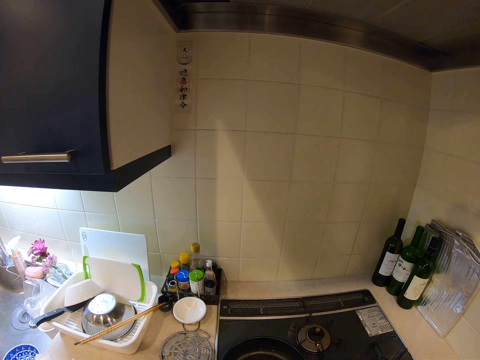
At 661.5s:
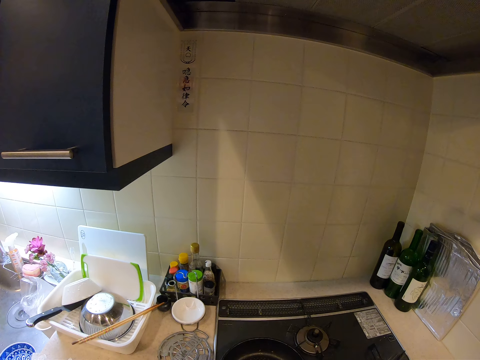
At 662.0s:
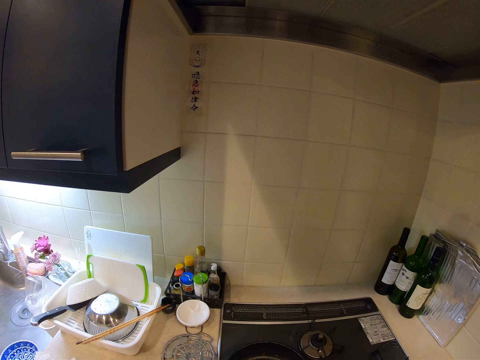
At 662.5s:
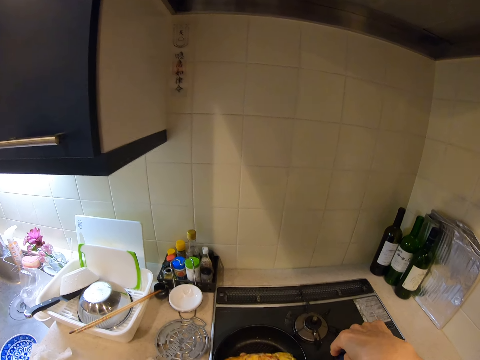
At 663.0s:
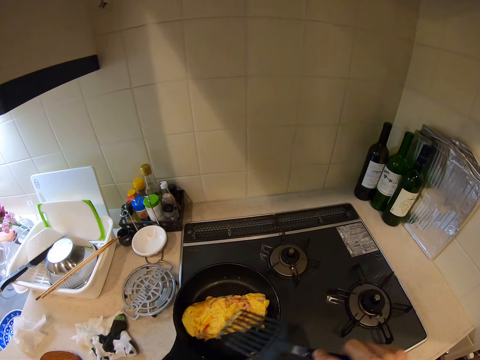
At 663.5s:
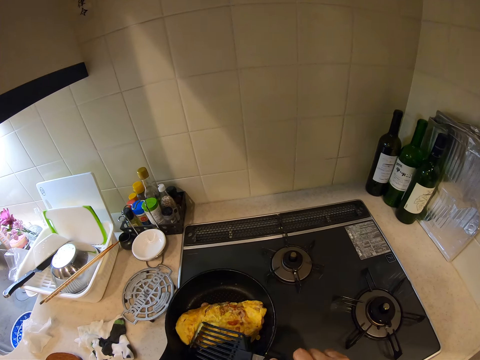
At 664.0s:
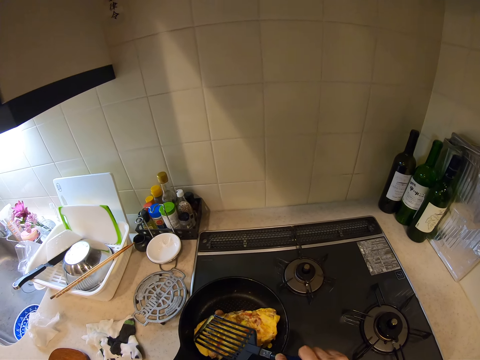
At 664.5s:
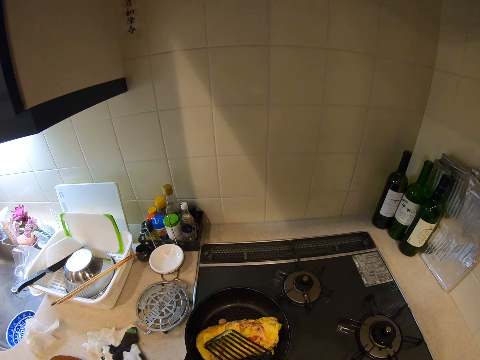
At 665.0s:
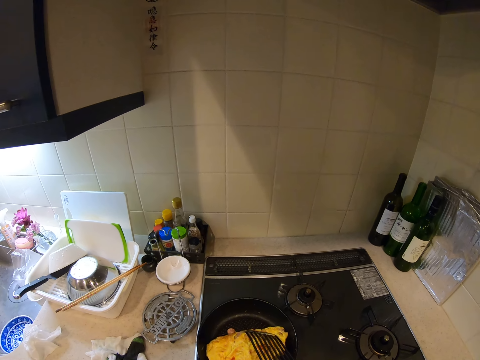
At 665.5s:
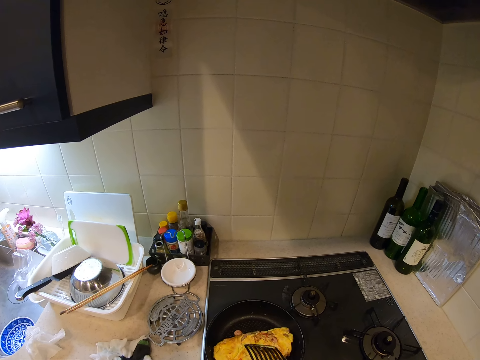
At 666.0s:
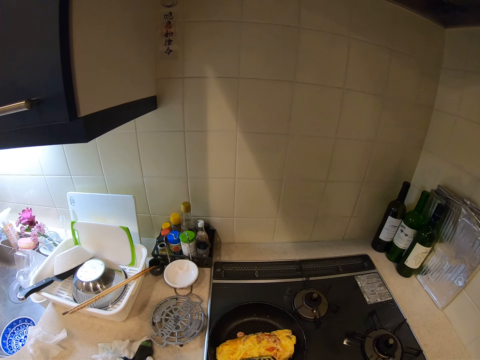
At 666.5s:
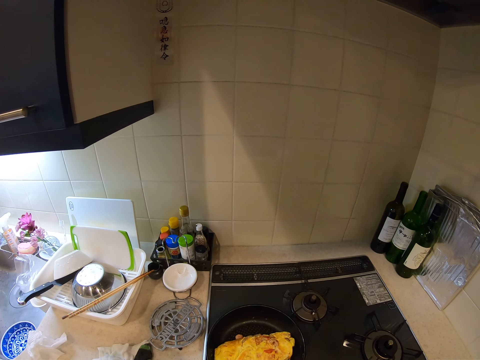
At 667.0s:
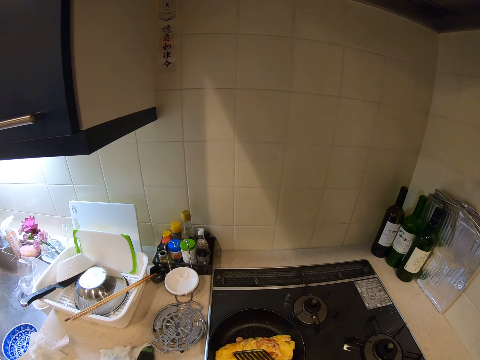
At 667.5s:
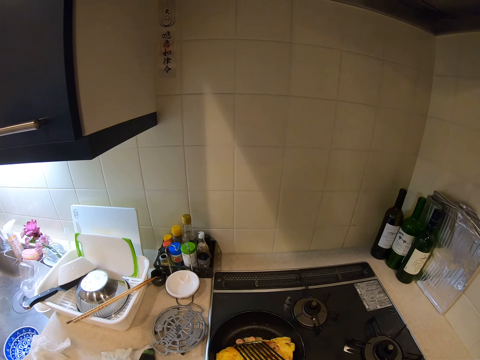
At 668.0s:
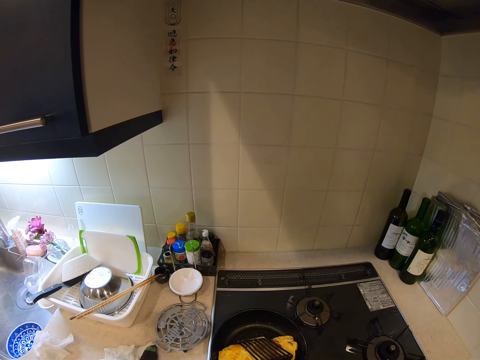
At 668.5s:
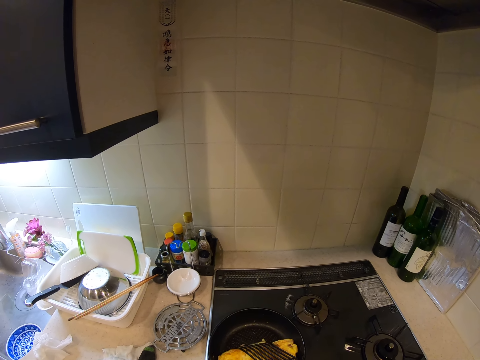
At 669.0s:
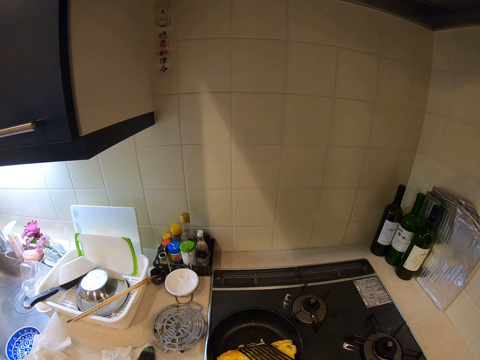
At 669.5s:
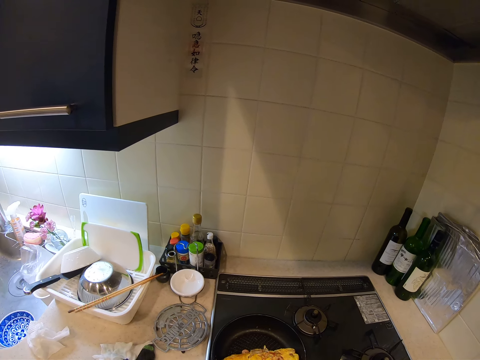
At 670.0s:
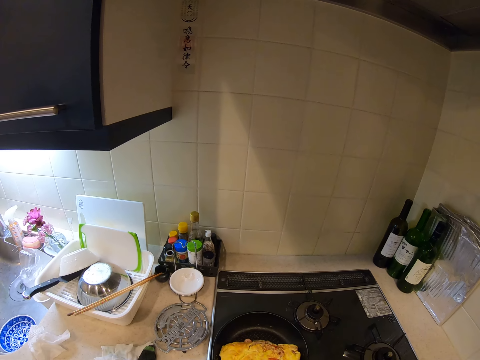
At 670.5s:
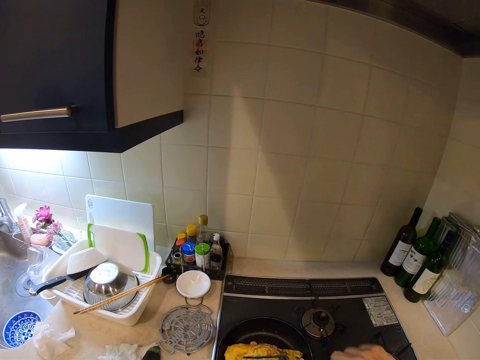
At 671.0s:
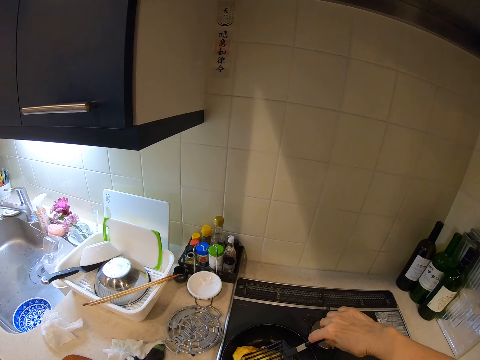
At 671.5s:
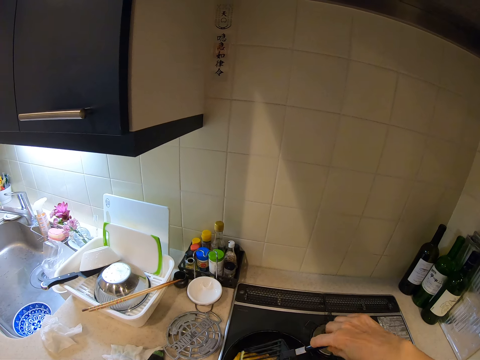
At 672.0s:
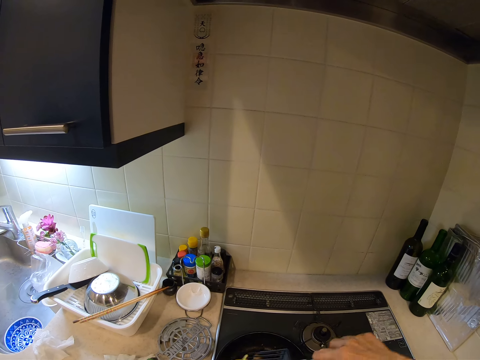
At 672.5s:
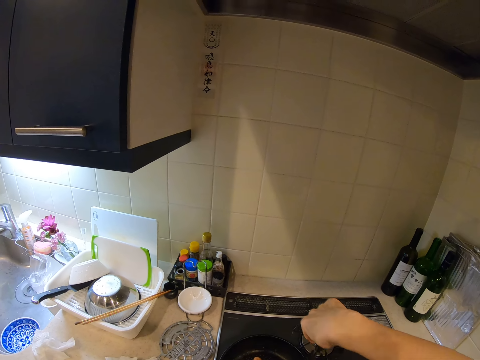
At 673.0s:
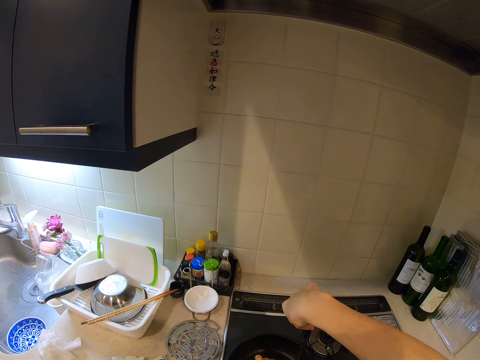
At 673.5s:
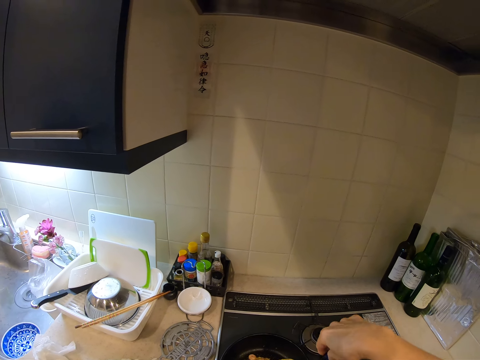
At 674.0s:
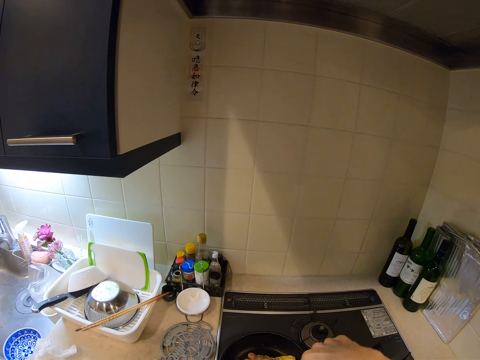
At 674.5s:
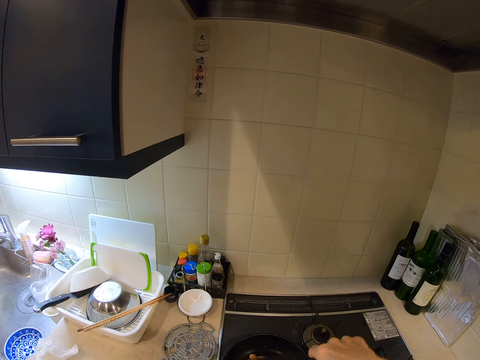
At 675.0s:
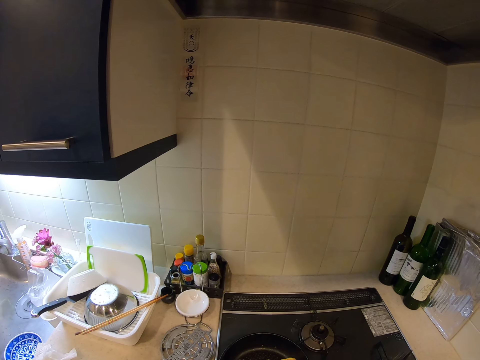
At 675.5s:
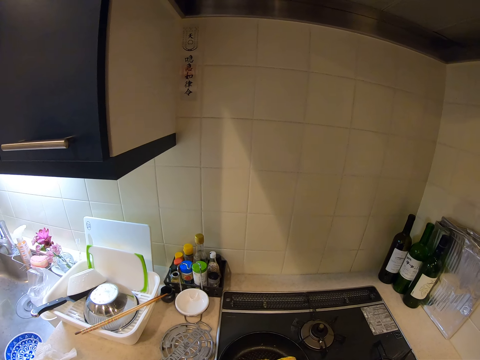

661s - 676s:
The camera wearer presses the egg in the frying pan with the spatula.

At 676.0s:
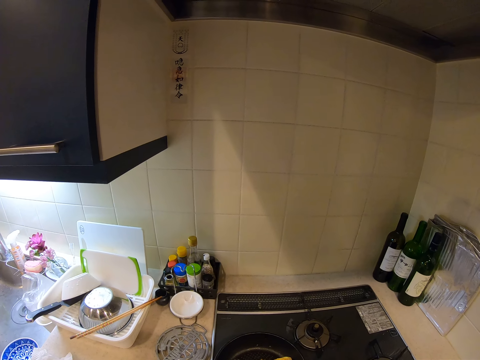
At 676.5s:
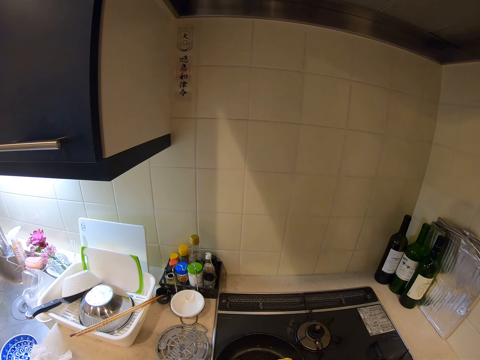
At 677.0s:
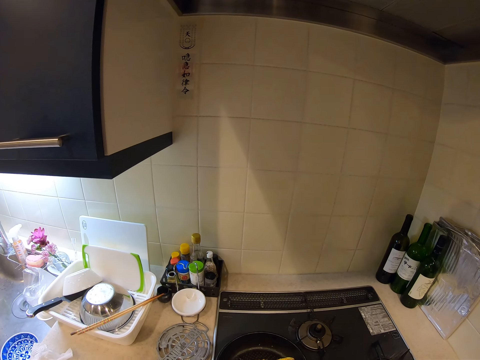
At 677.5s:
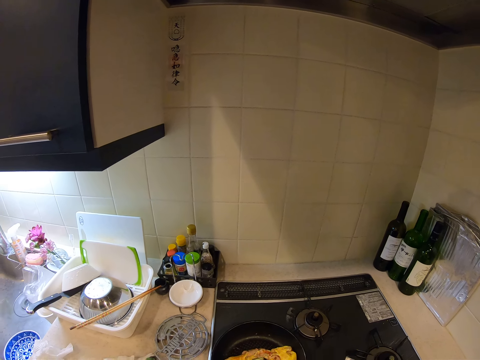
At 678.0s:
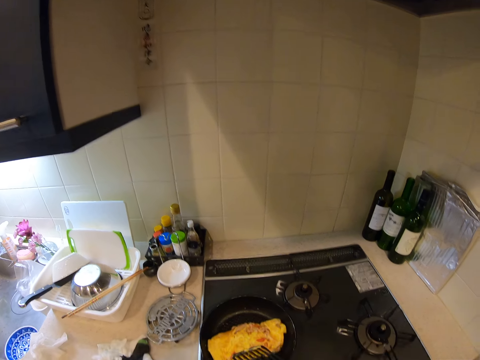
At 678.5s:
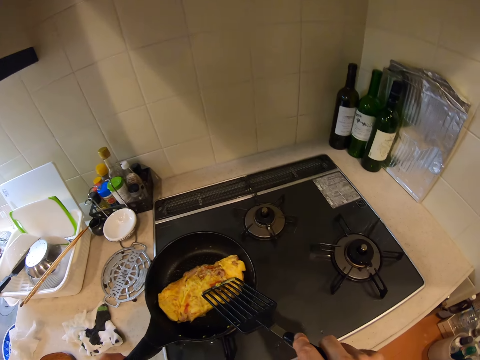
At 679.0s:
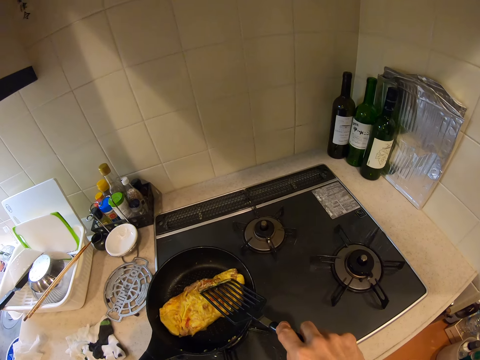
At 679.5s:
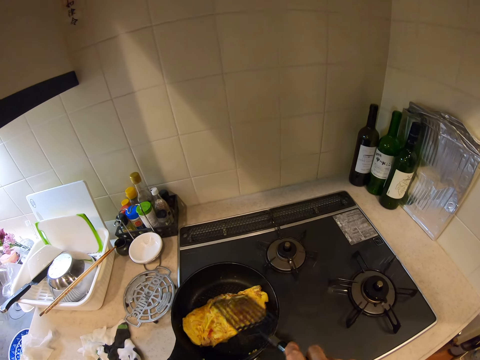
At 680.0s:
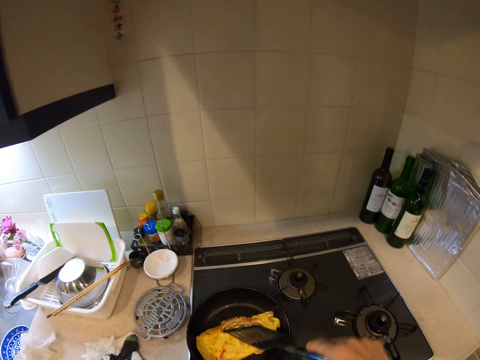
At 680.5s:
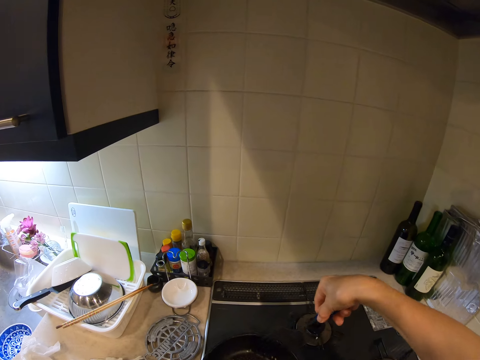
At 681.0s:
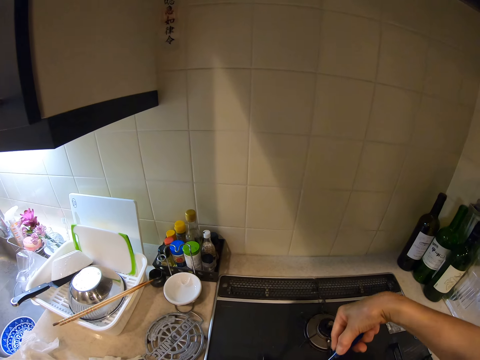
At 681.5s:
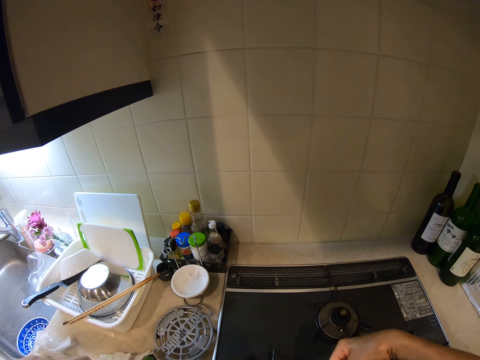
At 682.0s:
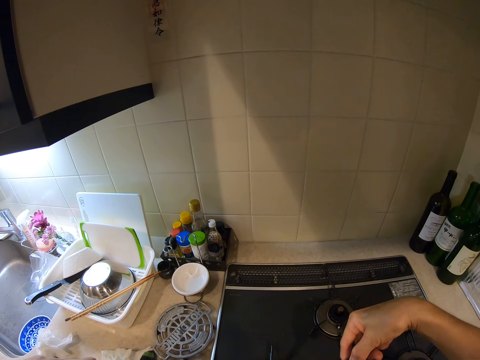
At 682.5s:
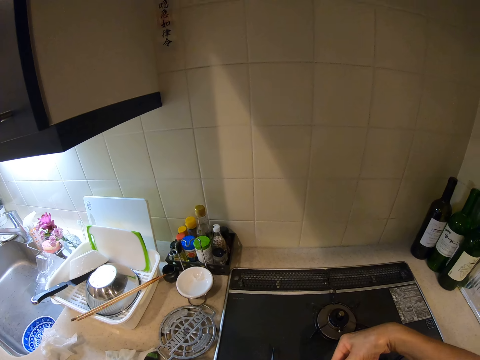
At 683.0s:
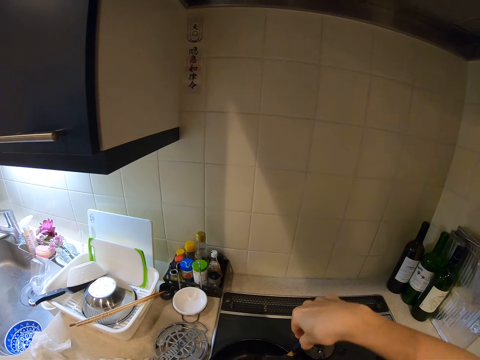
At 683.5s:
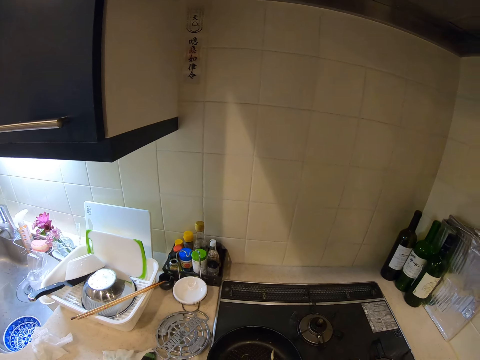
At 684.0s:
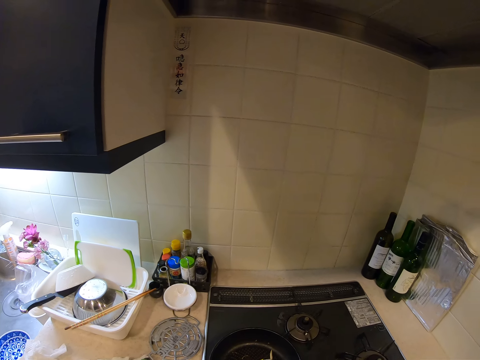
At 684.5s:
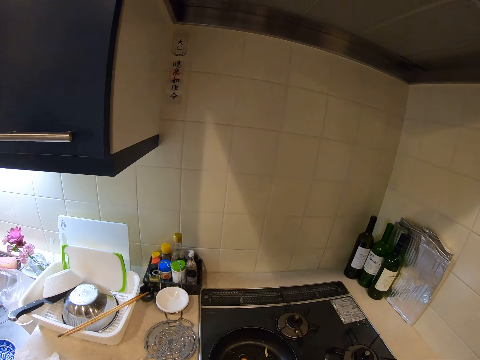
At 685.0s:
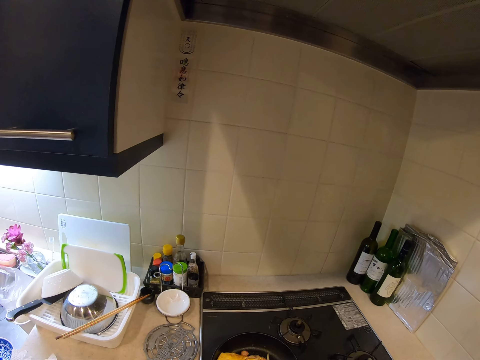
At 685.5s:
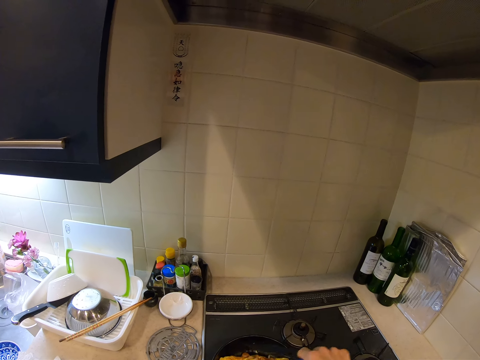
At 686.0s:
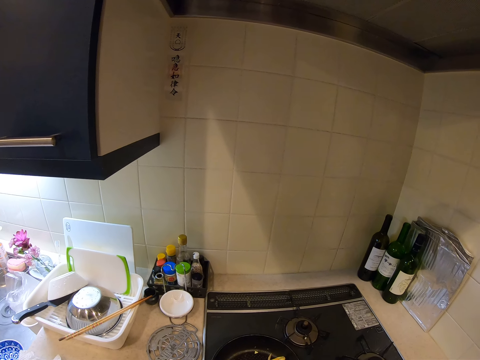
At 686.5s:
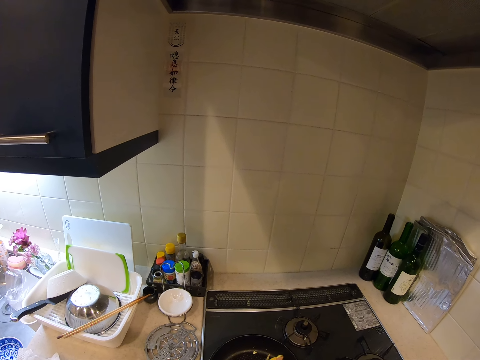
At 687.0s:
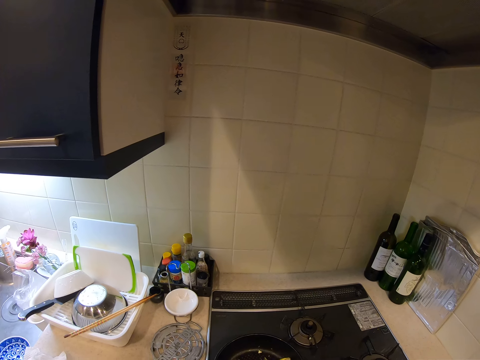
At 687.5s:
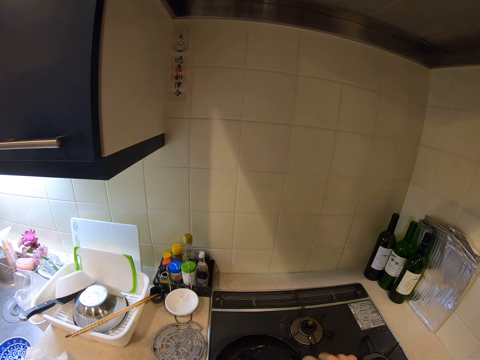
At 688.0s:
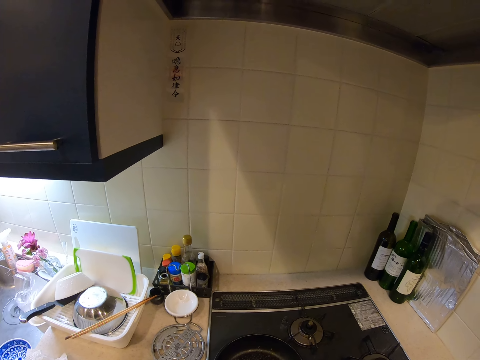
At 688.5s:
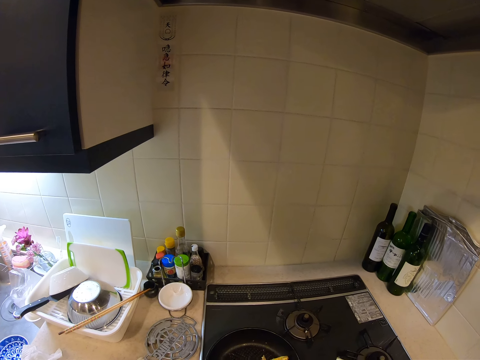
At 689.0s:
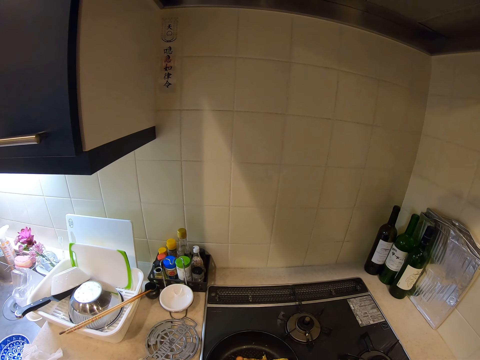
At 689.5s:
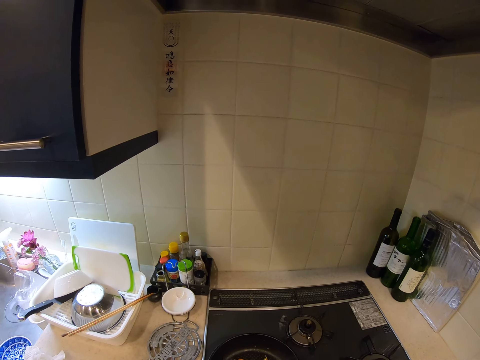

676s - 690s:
The camera wearer turns the egg in the frying pan with the spatula.
